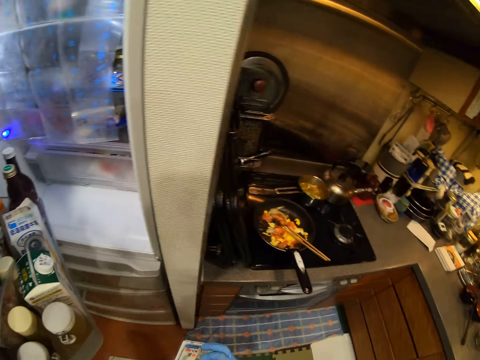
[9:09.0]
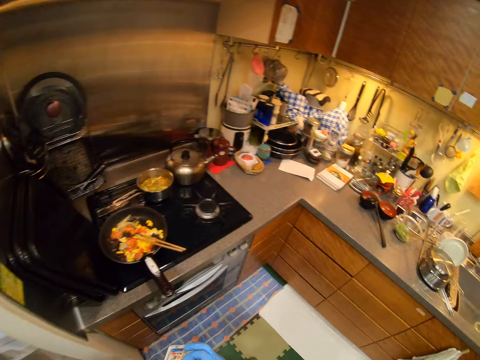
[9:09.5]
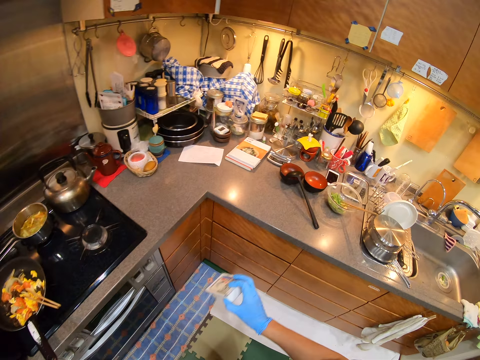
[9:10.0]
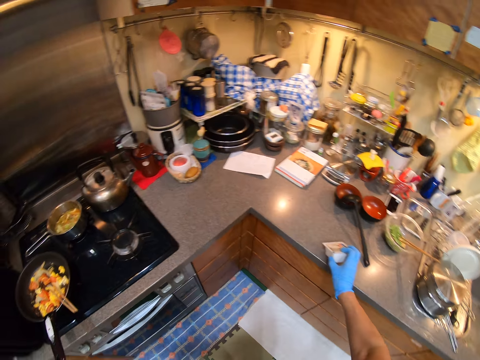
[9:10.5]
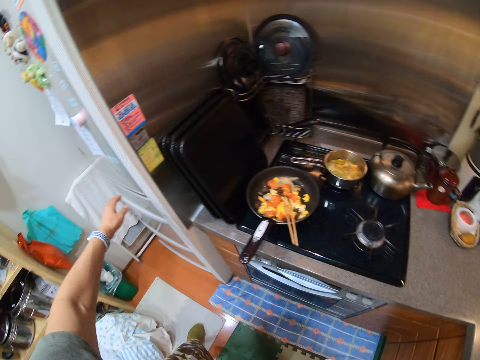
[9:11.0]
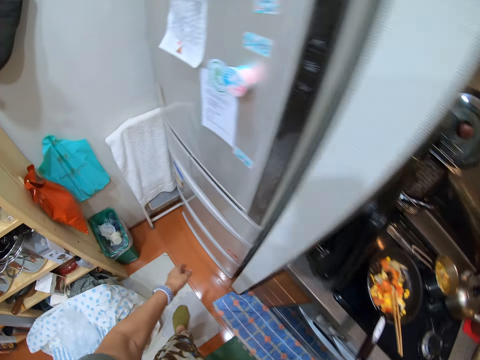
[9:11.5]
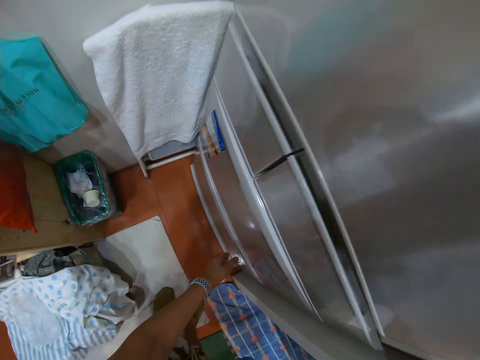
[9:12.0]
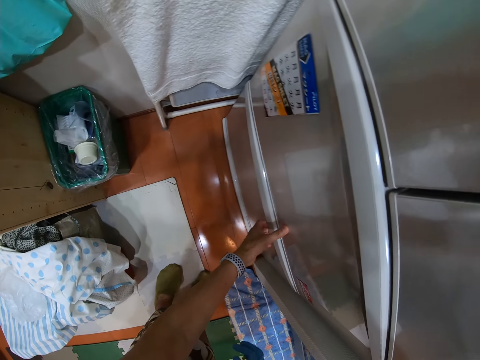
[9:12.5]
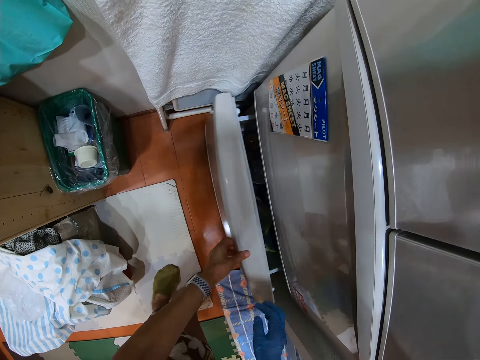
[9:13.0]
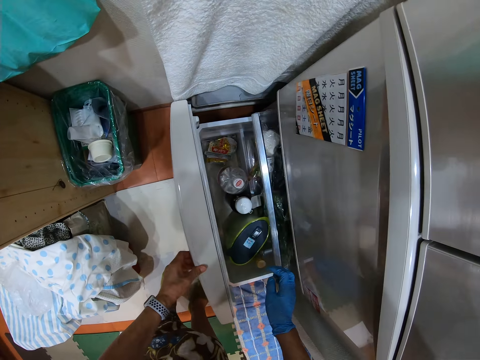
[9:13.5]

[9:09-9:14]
The camera wearer puts the tin on the counter top. They pull the fridge tray.

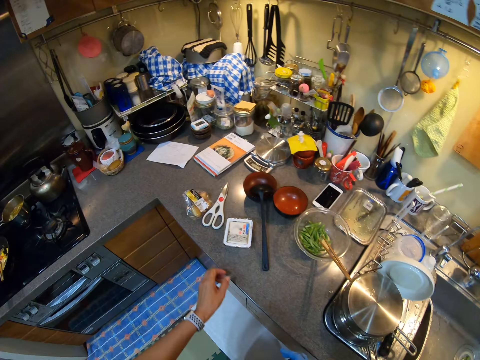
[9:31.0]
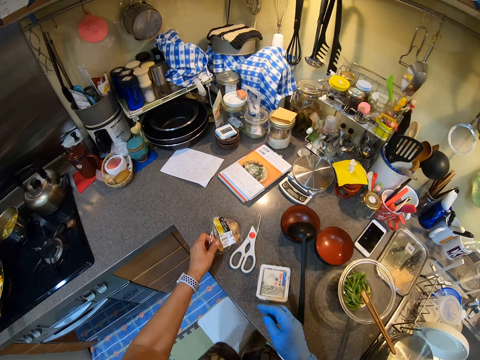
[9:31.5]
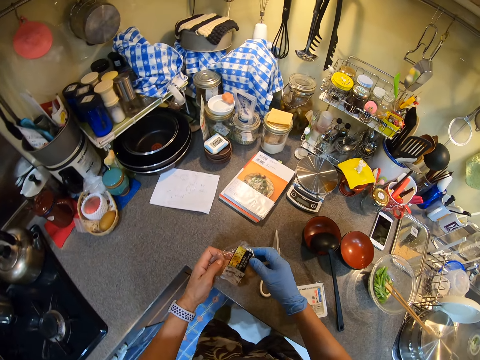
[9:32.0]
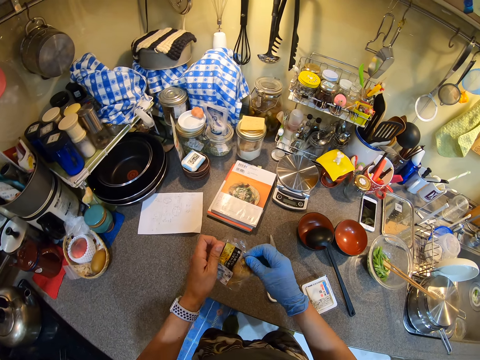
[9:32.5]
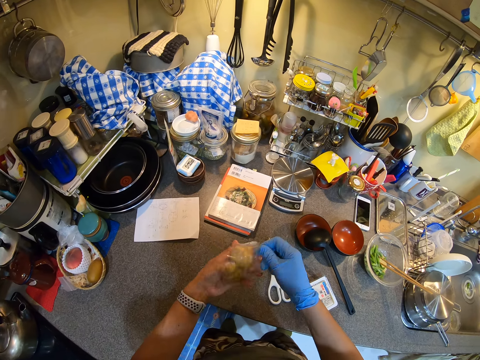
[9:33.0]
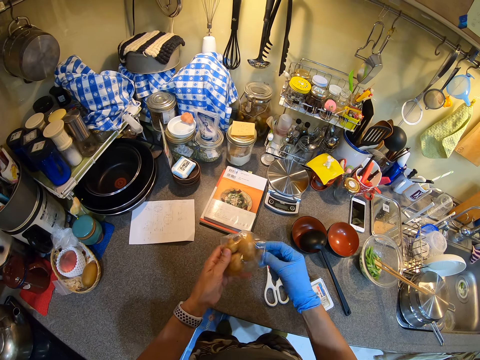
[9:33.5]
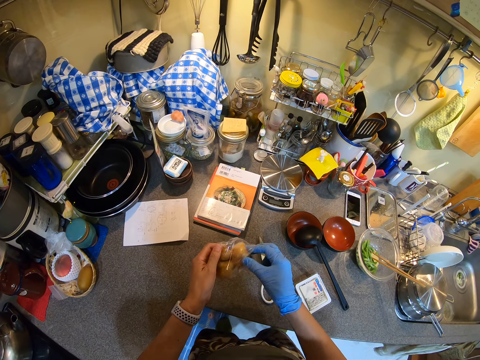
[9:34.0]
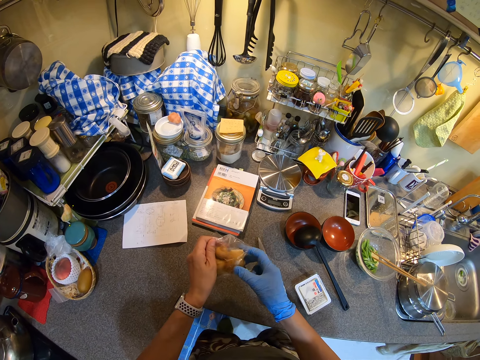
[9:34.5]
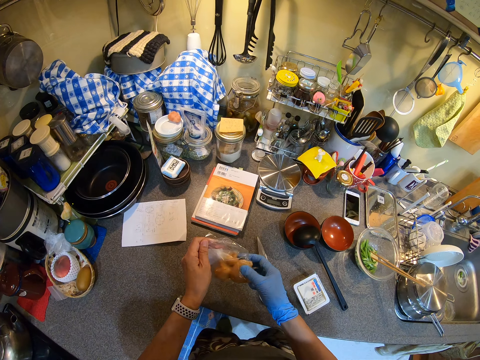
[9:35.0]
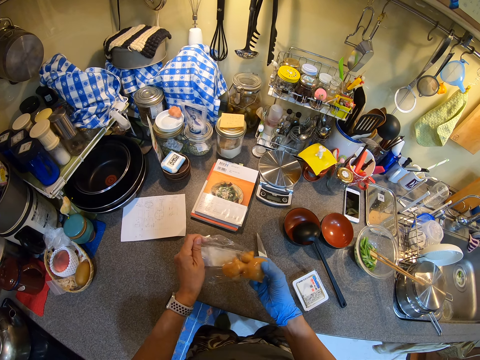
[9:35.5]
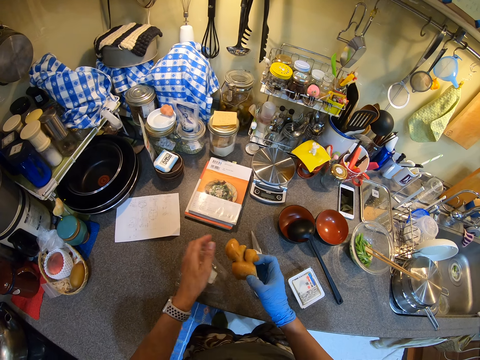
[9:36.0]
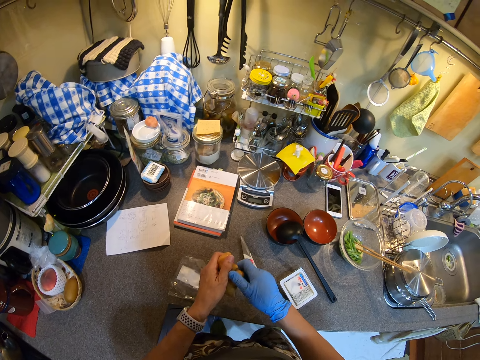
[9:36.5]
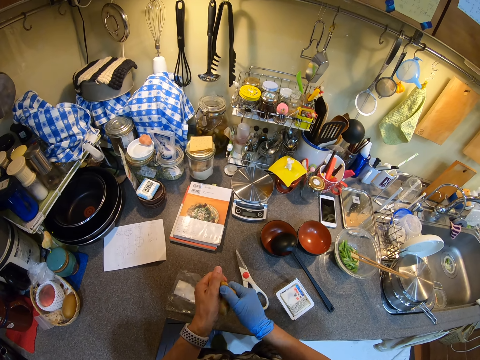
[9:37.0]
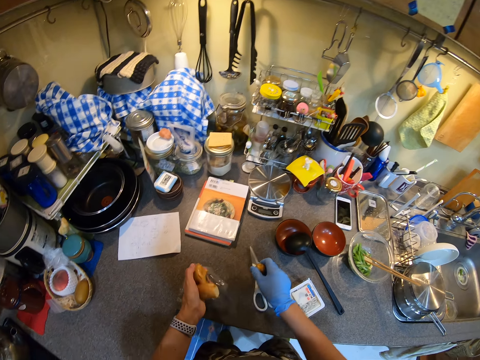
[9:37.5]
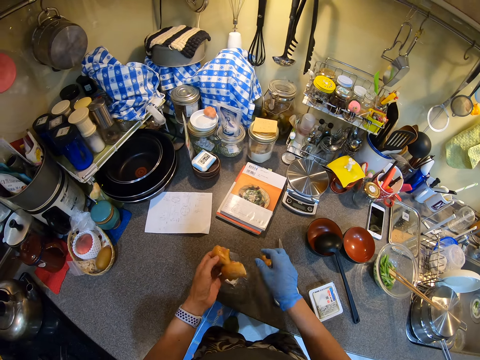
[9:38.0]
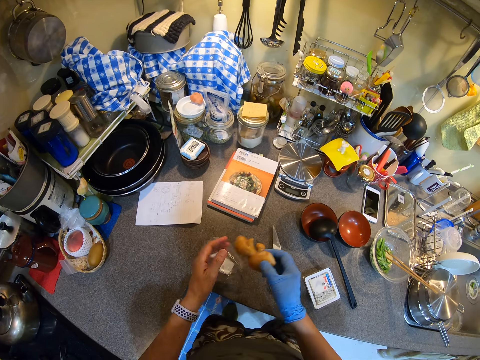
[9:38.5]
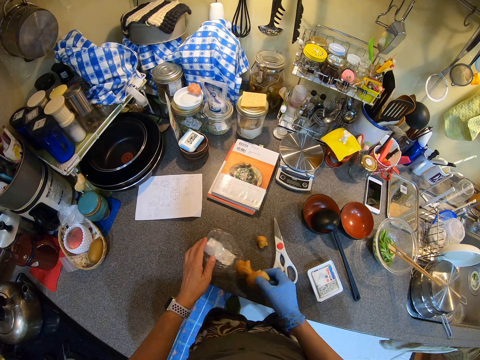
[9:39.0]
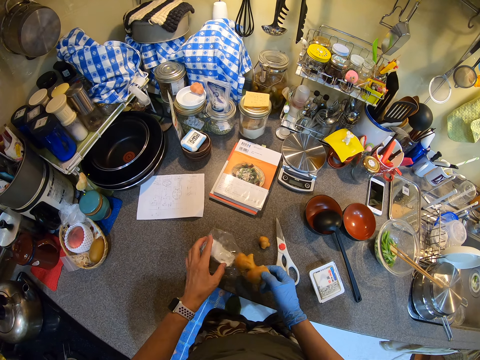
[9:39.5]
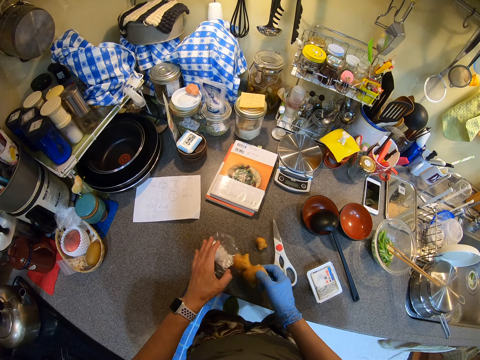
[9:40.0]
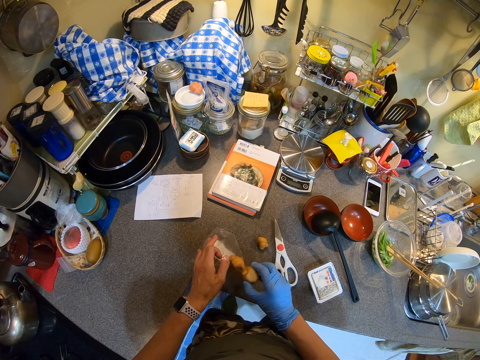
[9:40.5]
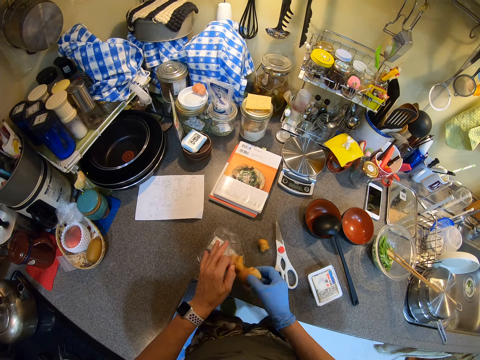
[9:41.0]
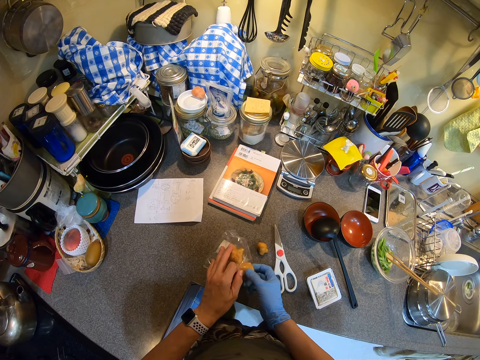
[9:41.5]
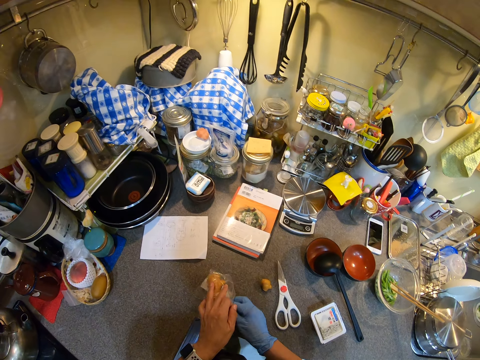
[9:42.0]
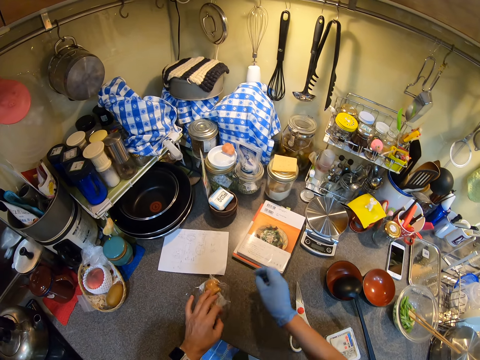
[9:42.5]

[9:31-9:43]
The camera wearer walks. They hold the packet. They pick the polythene. They pick the polythene again. They open the polythene. They drop the polythene. They remove ginger in the polythene. They break the ginger. They put the ginger on the counter top. They put the ginger in the polythene. They pack the ginger.

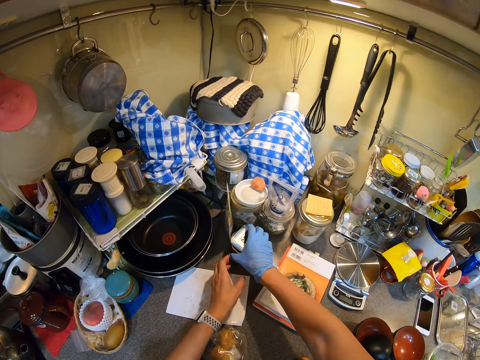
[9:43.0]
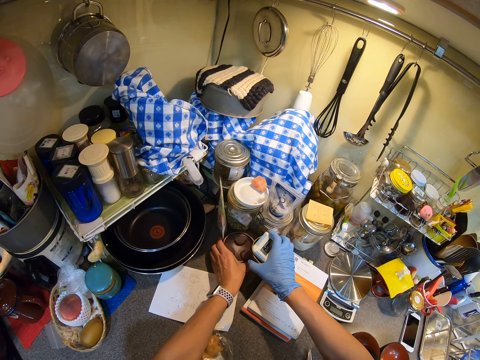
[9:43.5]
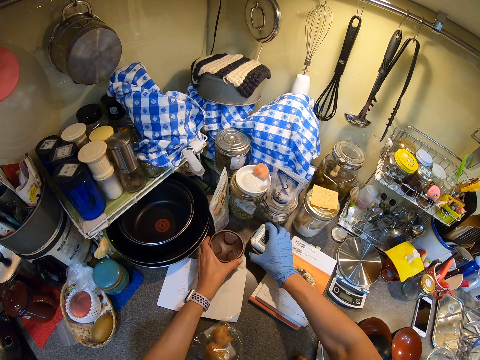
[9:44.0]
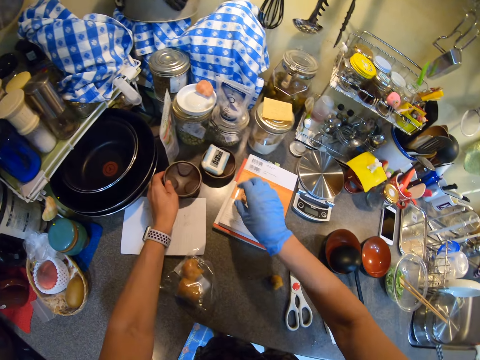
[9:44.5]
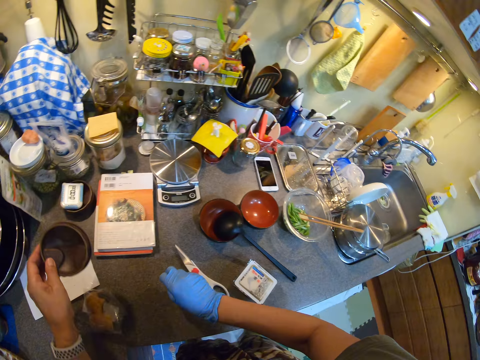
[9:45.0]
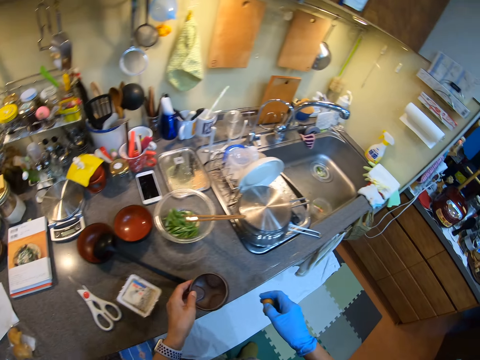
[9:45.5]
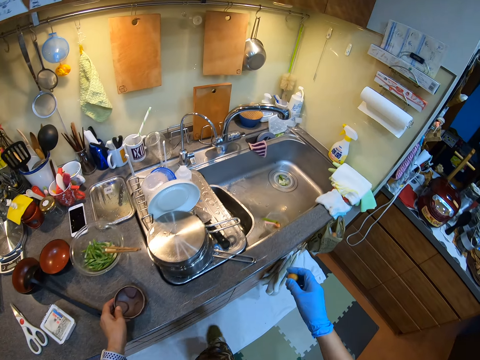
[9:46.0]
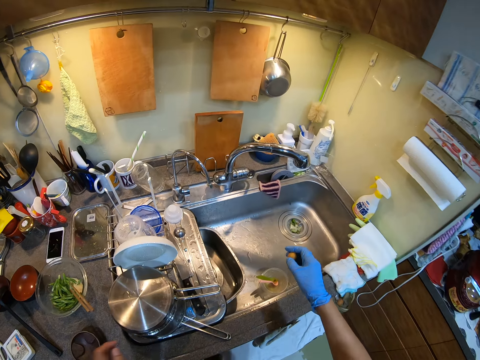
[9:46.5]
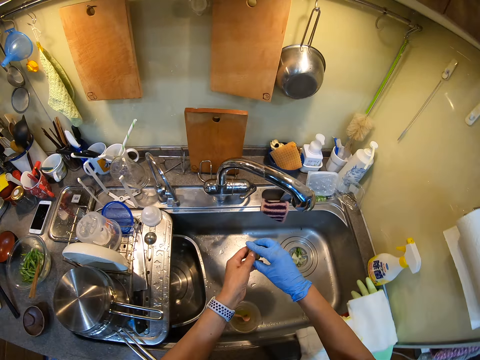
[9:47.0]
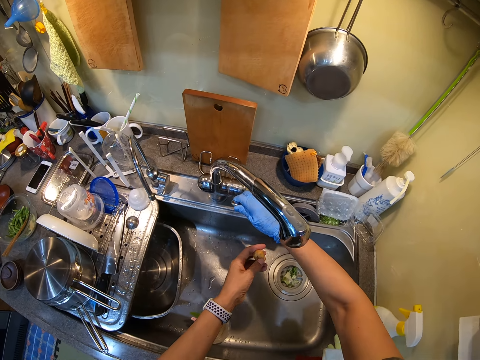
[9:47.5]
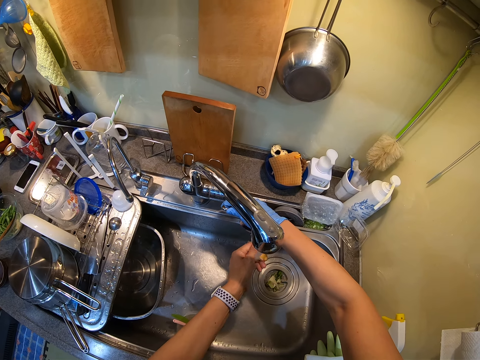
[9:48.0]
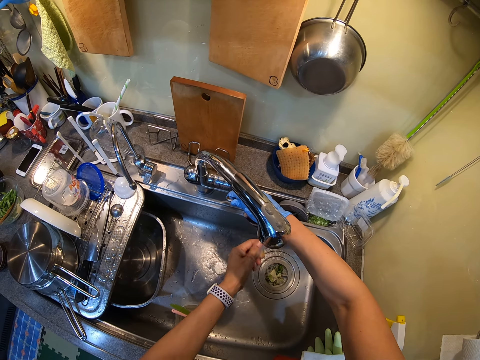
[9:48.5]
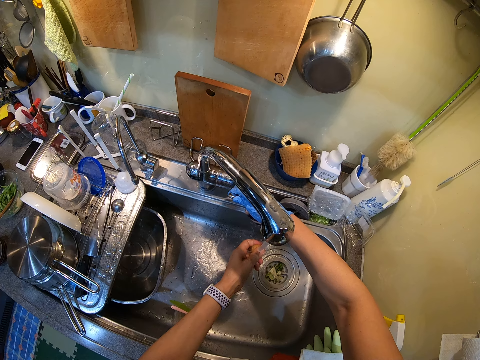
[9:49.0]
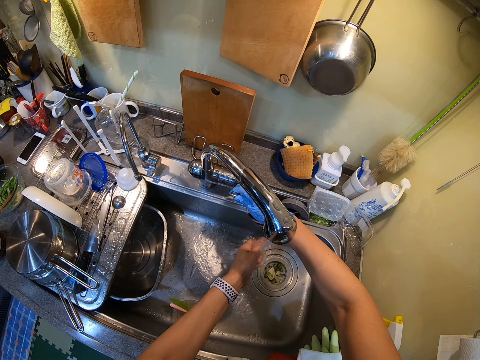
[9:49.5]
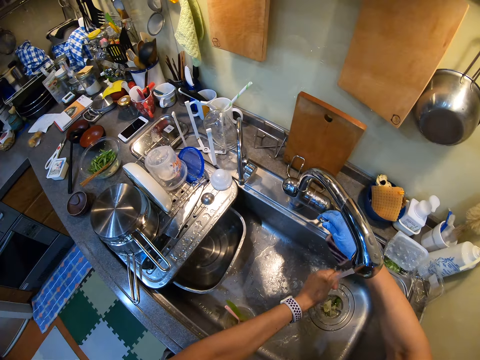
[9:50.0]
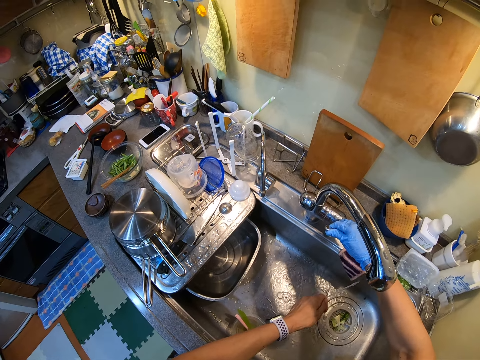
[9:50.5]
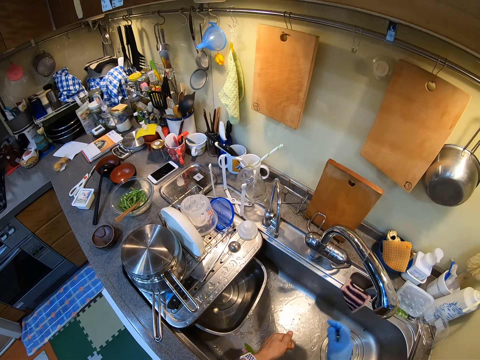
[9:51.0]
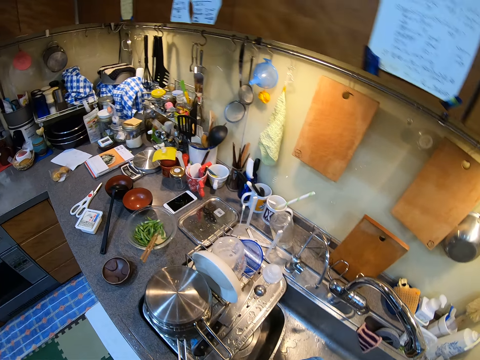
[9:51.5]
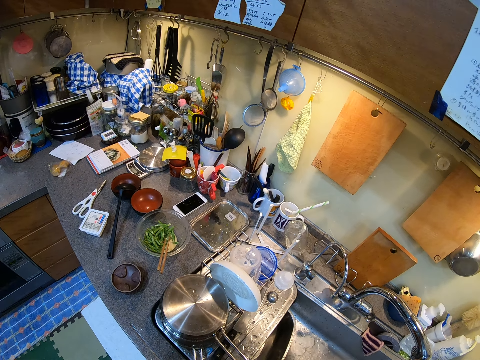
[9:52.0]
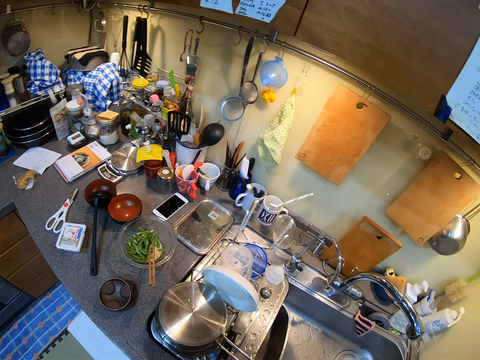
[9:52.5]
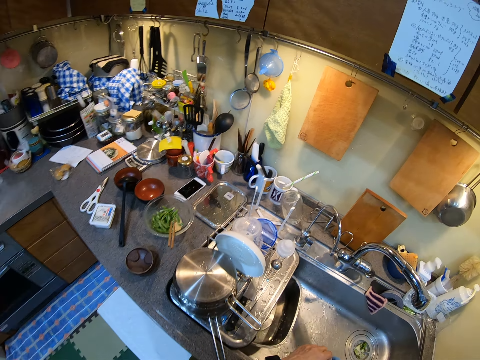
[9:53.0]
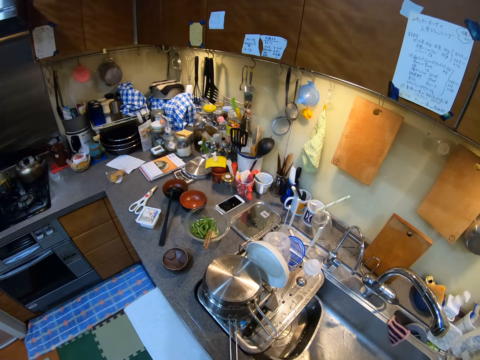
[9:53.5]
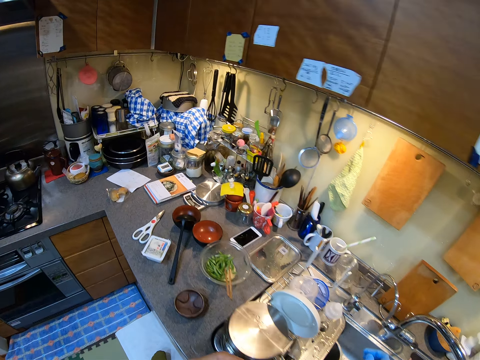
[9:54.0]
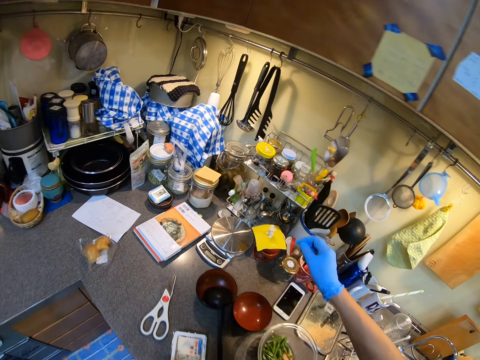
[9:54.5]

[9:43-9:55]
The camera wearer picks a dish or mortar. They put the dish on the counter top. They pick a dish and pick ginger. They move. They hold the ginger. They open a tap. They rinse the left hand. They wash the ginger. They close the tap.
